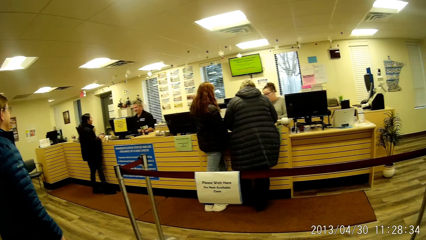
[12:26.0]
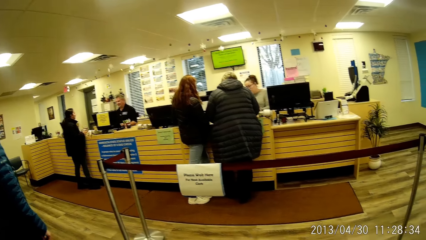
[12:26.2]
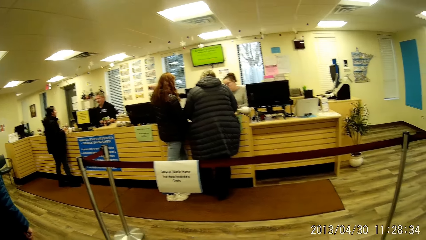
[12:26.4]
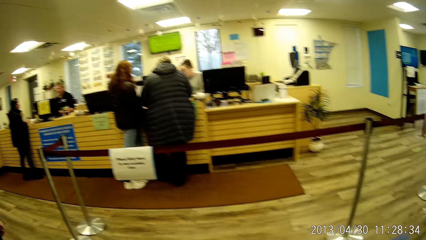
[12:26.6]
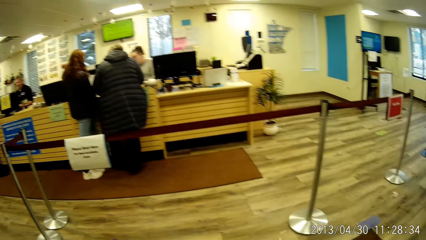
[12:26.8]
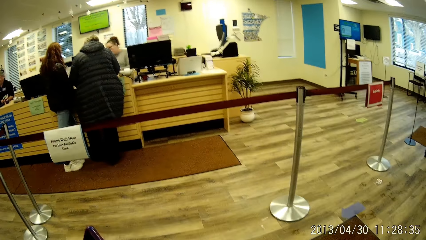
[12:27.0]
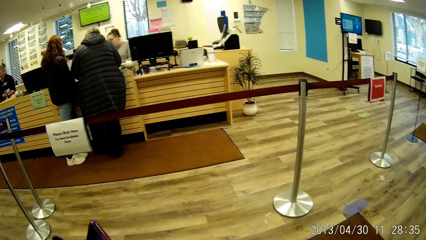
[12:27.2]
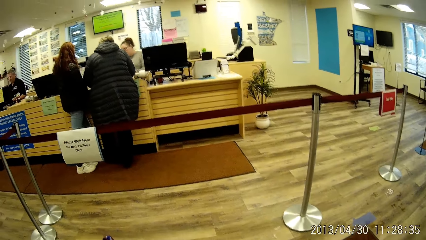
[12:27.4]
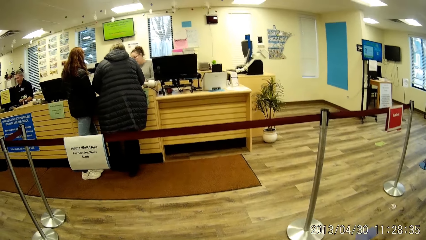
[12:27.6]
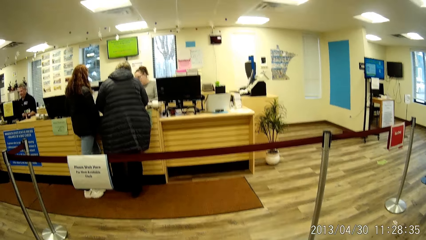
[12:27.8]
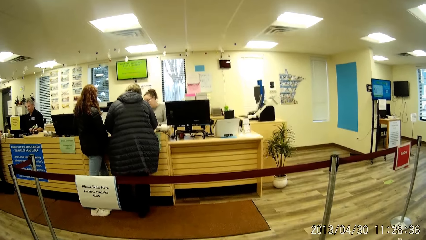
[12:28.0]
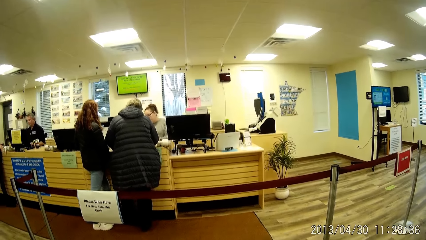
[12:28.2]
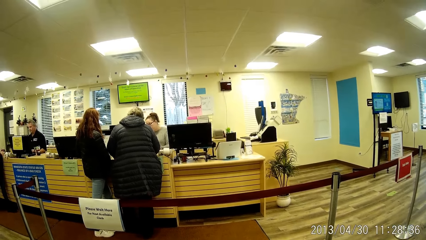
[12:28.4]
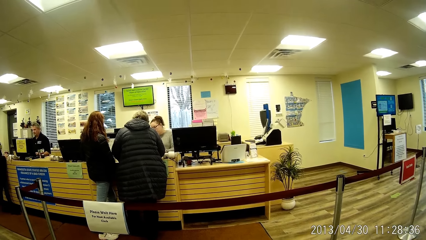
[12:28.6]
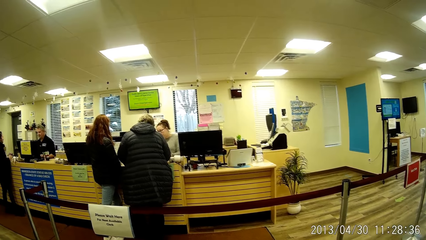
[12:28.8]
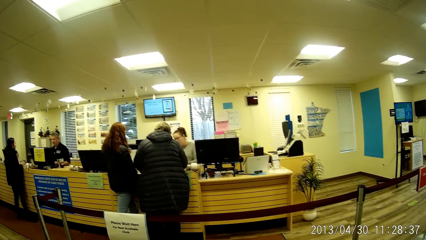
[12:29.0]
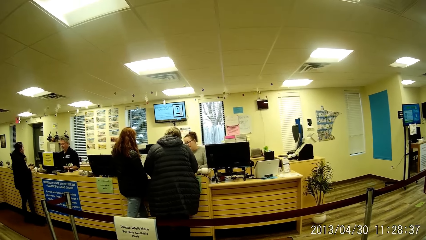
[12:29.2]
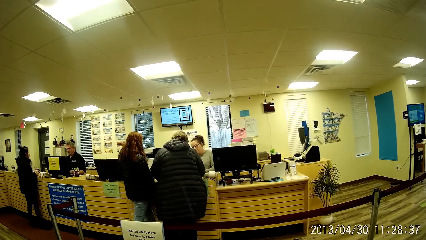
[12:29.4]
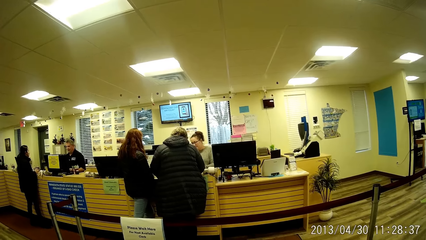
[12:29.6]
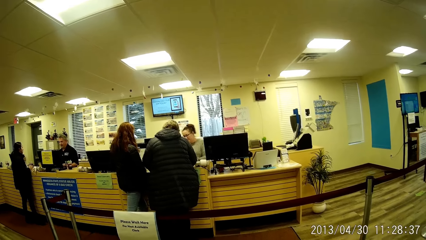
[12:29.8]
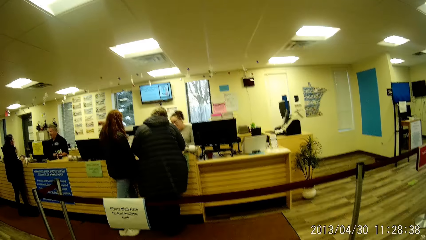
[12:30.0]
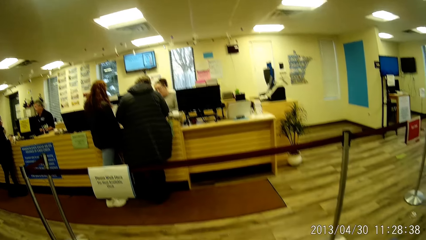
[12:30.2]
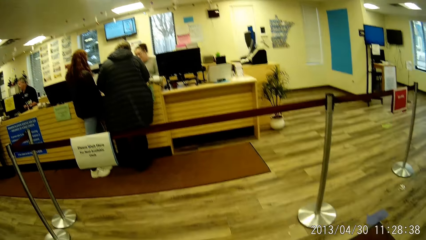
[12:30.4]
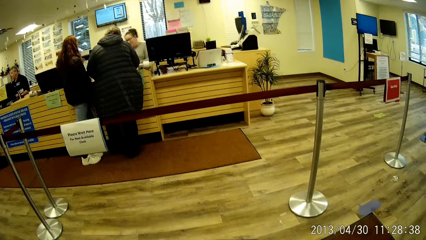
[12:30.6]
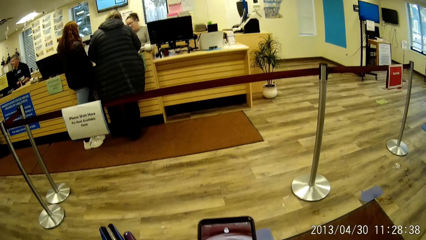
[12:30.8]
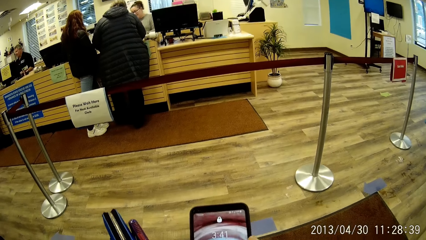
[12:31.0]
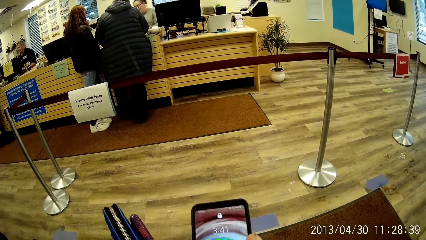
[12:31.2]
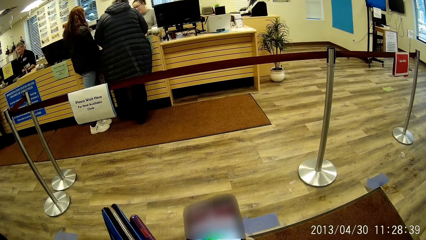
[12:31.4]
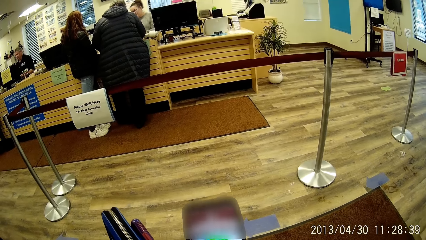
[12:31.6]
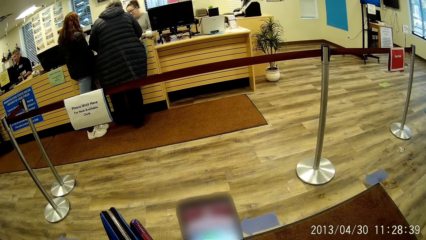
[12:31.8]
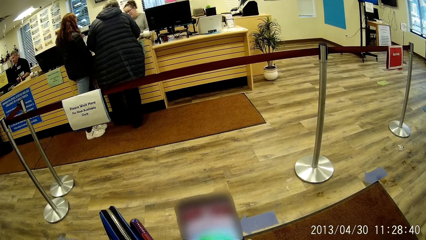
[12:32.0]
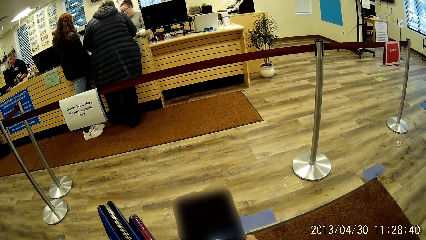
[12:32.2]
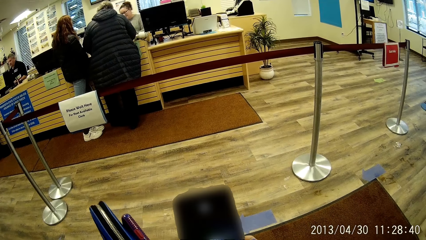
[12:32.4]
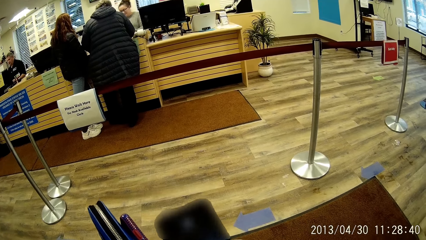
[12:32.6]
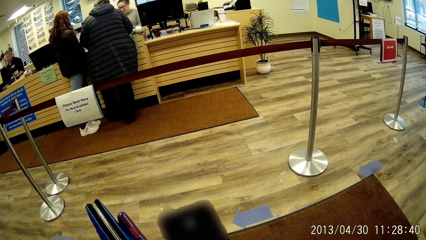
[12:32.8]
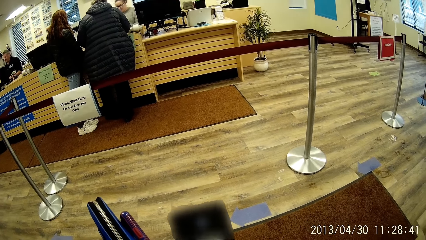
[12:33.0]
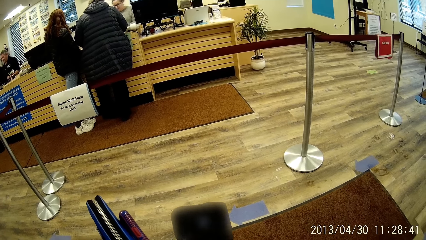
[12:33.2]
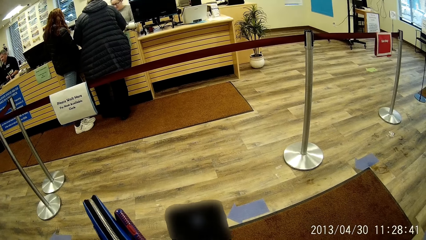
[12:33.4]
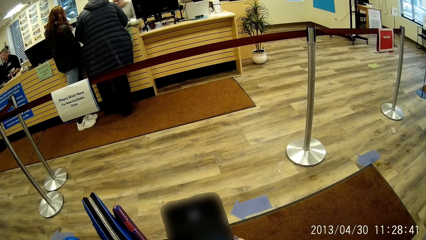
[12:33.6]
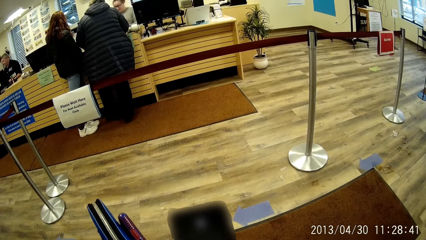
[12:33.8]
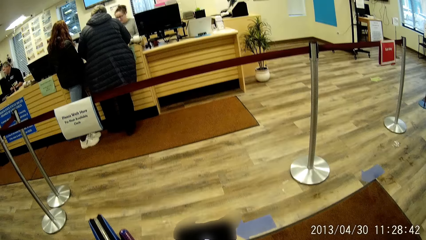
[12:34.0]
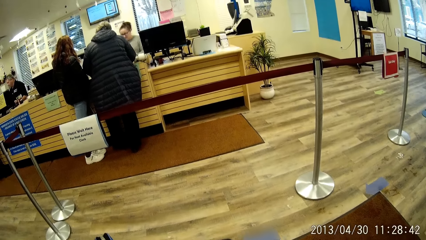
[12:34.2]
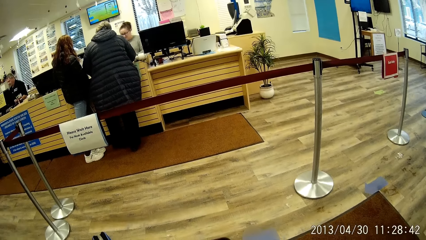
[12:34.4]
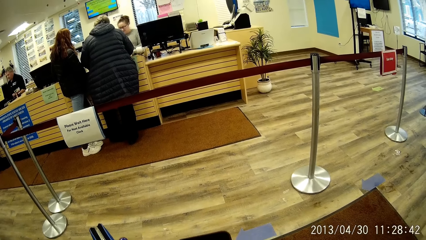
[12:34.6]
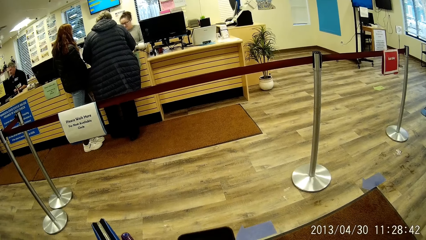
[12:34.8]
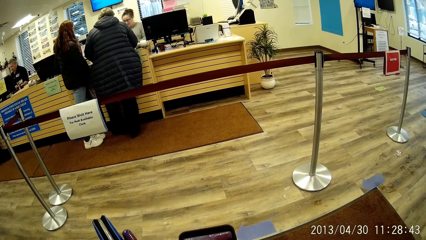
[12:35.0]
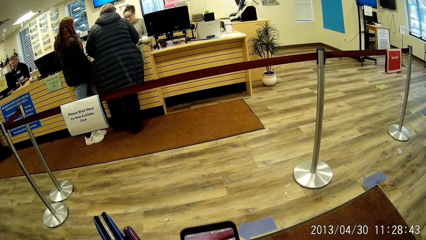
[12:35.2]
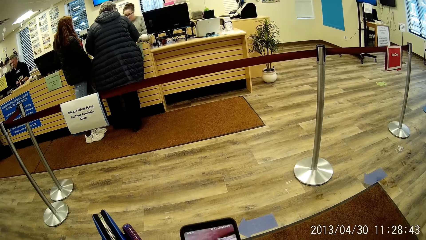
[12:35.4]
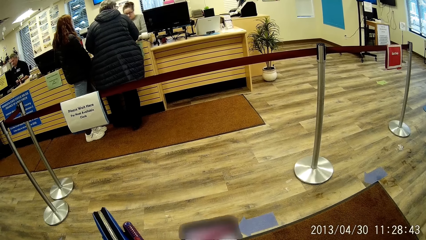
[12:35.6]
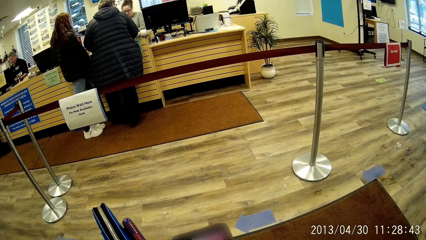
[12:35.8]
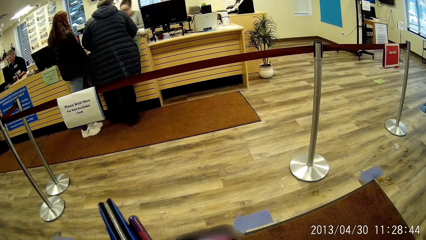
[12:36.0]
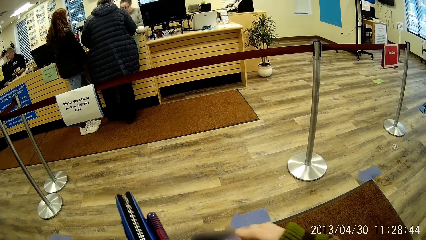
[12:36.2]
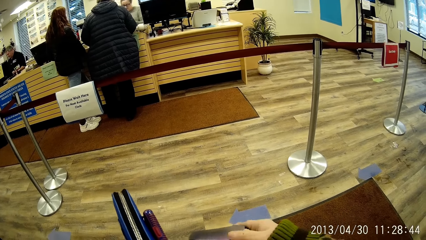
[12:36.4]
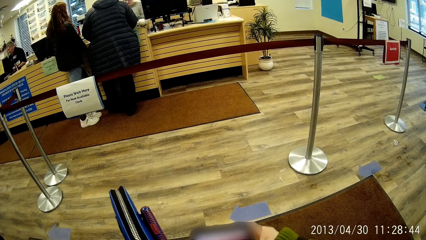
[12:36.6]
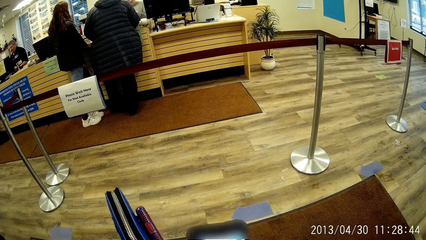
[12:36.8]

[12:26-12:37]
The camera wearer holds the wallet with his left hand. He uses the phone.

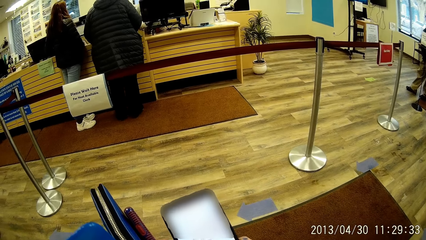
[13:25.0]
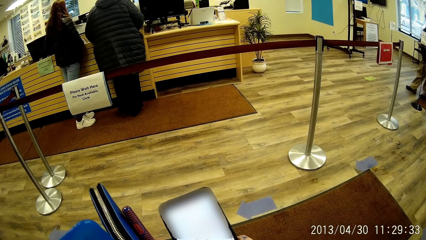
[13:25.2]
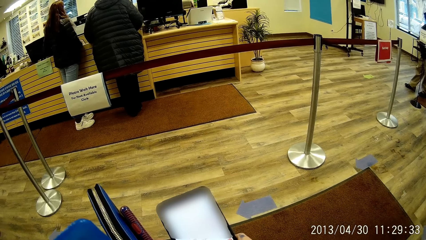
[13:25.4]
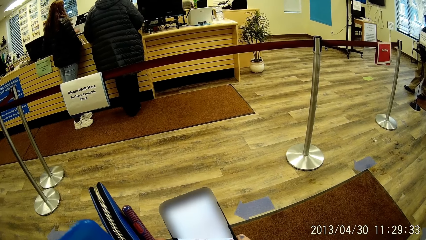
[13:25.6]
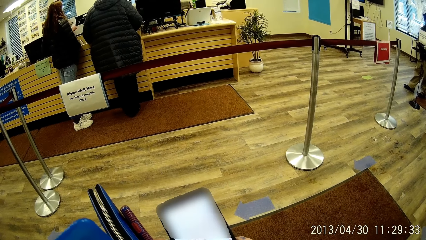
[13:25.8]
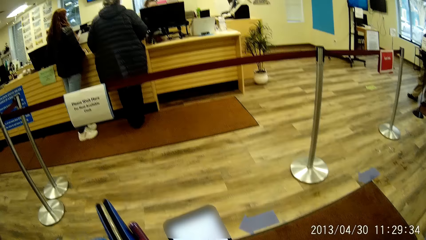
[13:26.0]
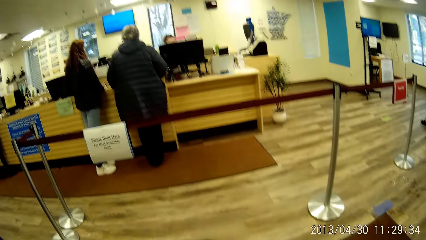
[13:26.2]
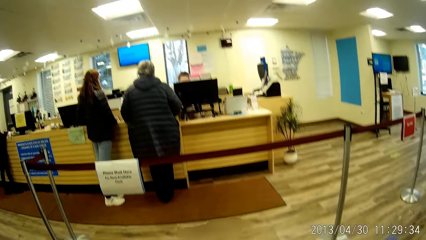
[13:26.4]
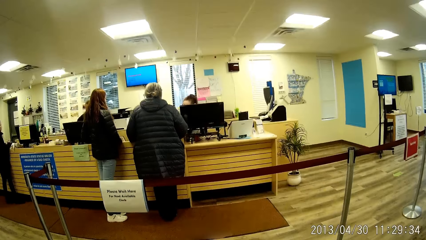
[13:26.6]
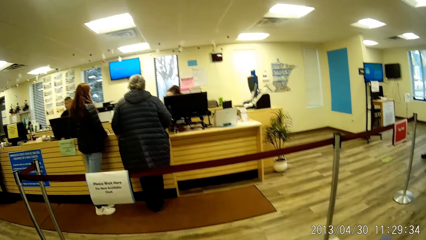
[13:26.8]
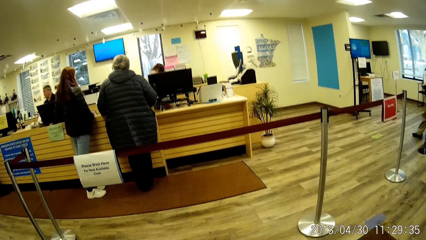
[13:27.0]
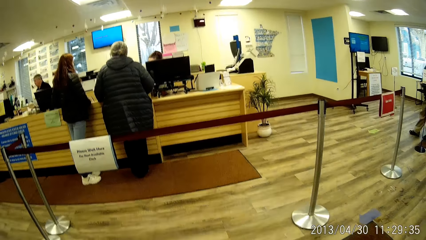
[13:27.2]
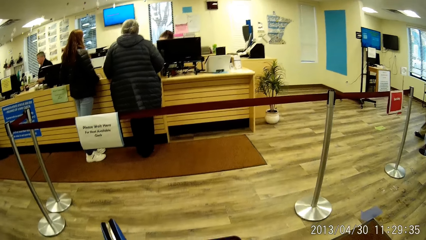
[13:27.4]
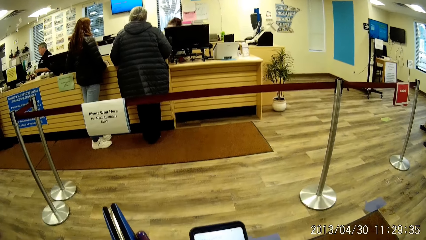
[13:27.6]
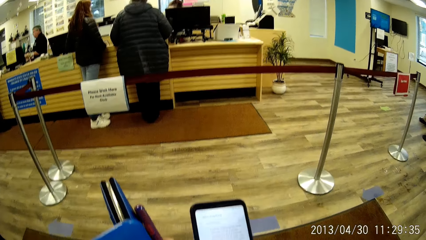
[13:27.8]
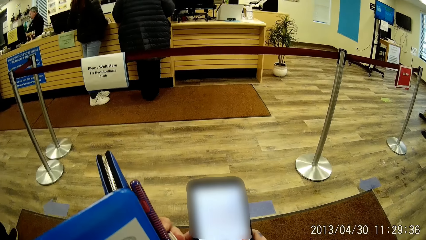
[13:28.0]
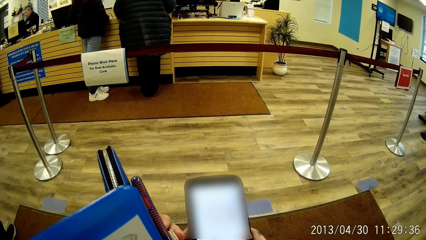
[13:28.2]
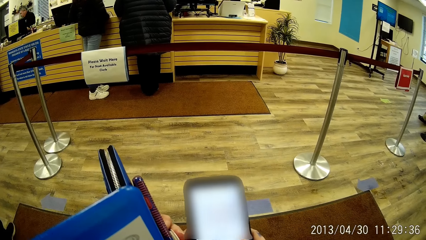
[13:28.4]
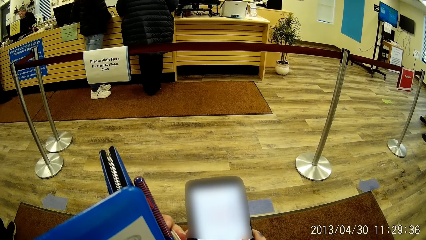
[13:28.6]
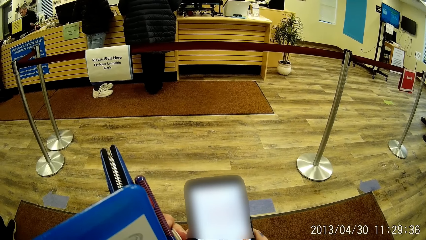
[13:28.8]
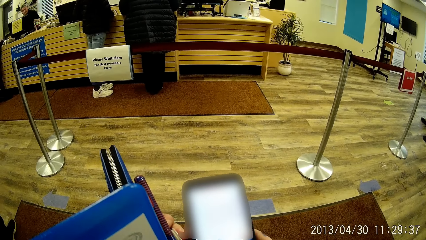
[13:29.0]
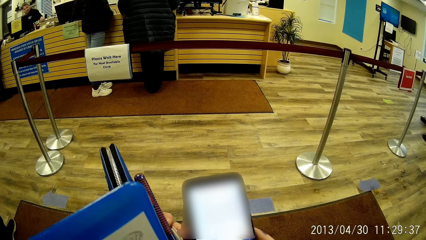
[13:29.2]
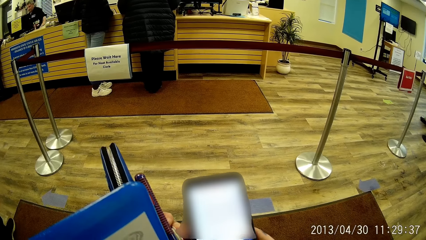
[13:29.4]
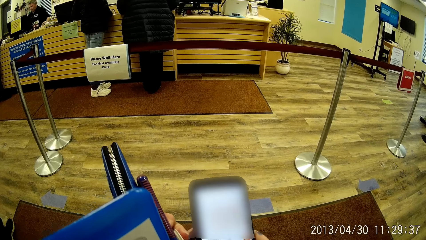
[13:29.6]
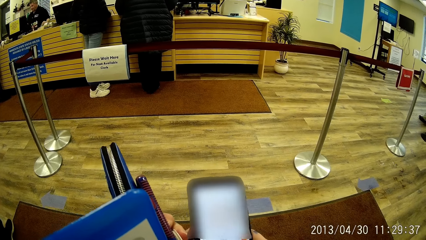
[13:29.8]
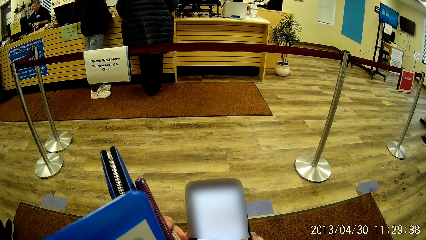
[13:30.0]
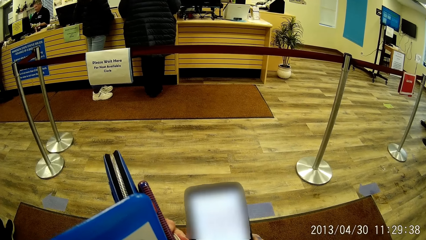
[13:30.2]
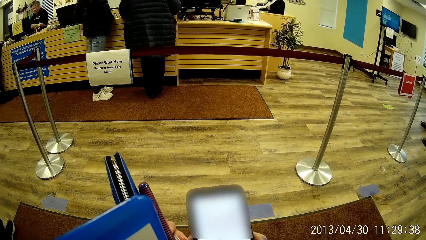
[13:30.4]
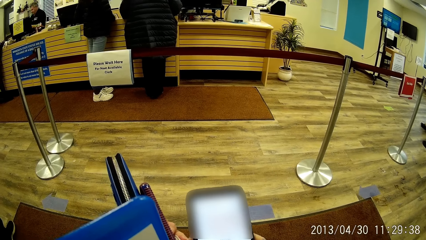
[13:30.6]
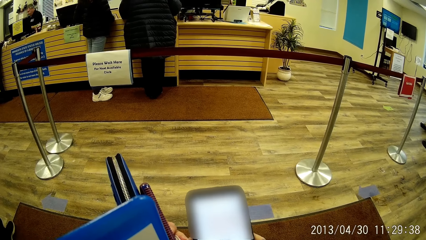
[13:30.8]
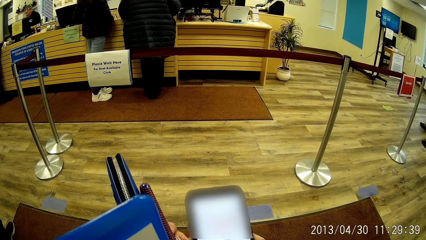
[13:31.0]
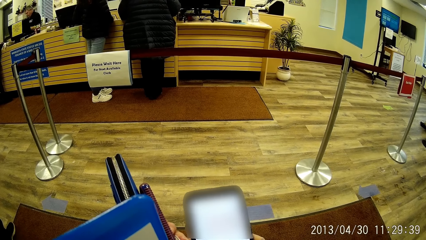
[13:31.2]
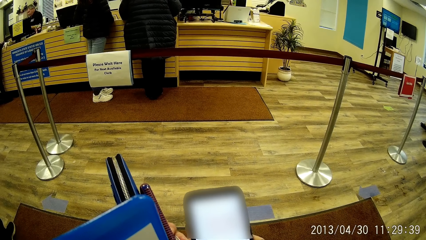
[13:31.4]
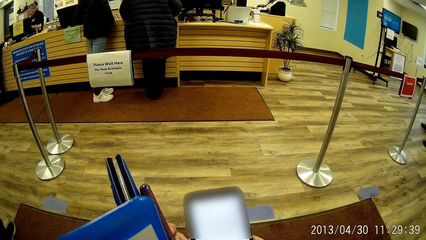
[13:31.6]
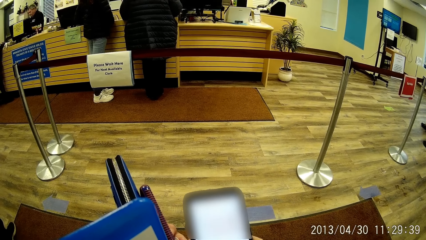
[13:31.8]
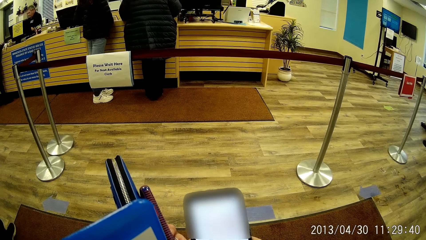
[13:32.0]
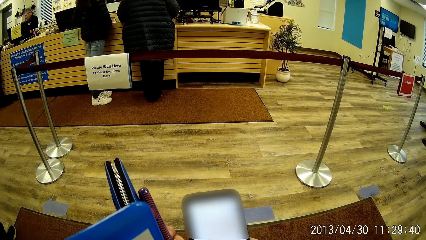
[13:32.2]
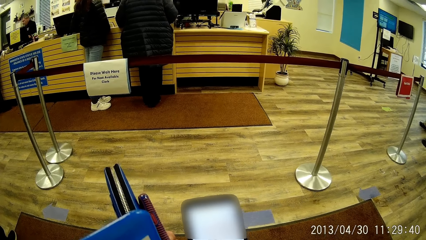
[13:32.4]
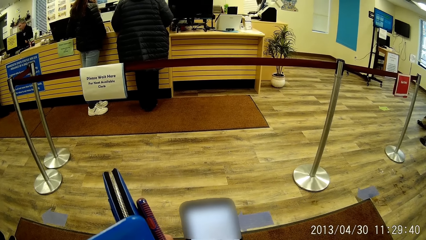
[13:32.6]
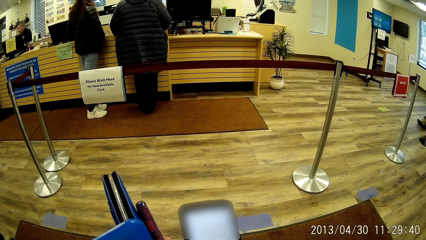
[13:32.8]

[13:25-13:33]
The camera wearer looks around. They use the phone.
